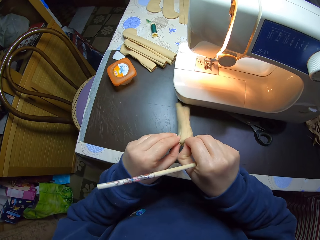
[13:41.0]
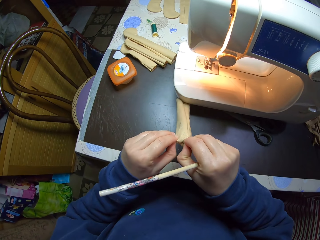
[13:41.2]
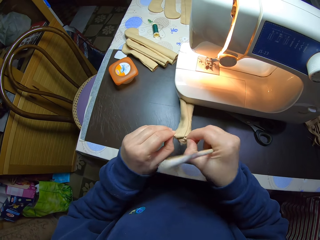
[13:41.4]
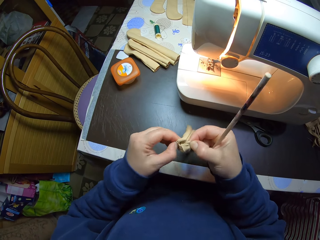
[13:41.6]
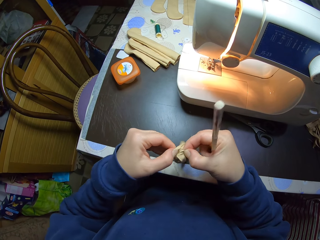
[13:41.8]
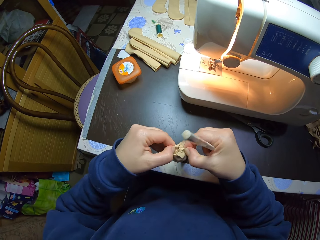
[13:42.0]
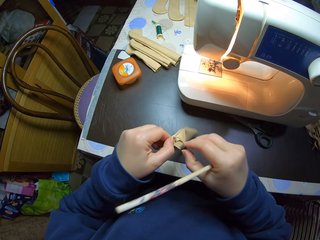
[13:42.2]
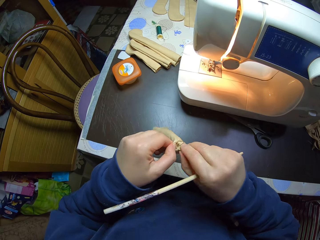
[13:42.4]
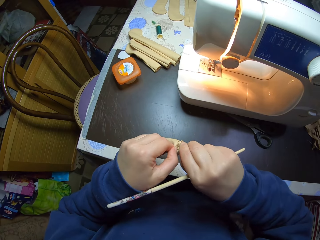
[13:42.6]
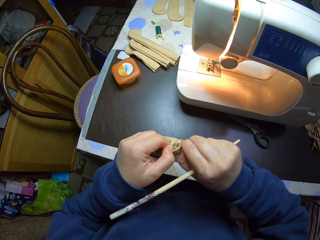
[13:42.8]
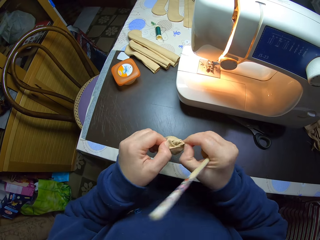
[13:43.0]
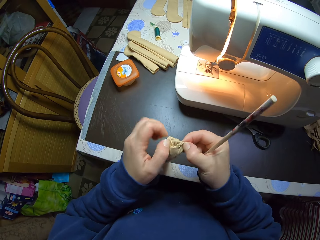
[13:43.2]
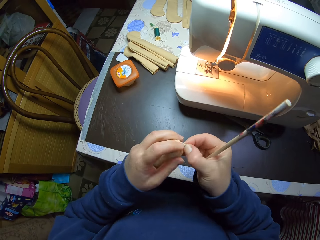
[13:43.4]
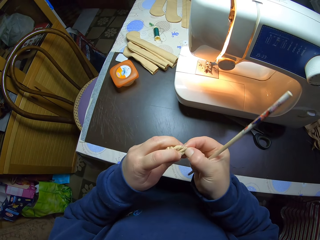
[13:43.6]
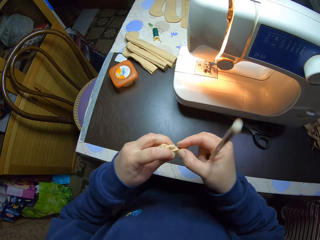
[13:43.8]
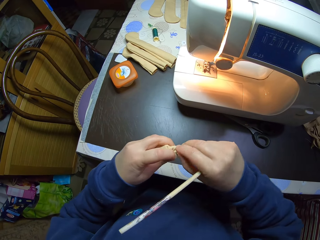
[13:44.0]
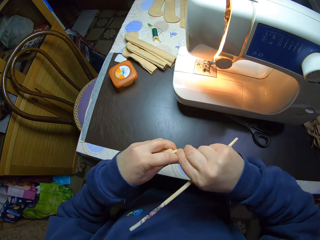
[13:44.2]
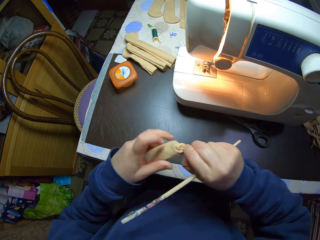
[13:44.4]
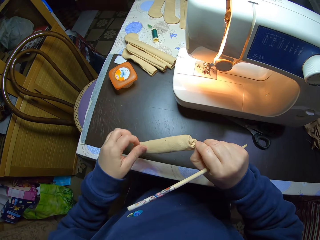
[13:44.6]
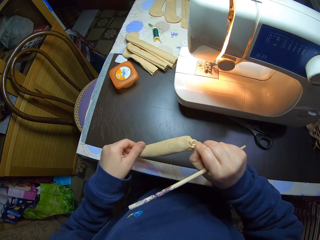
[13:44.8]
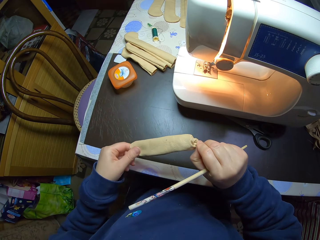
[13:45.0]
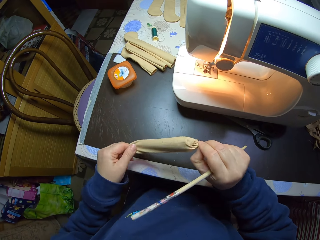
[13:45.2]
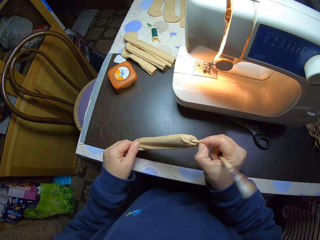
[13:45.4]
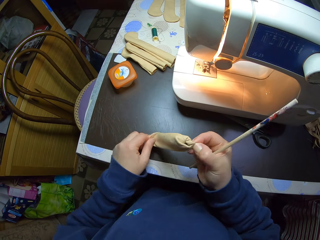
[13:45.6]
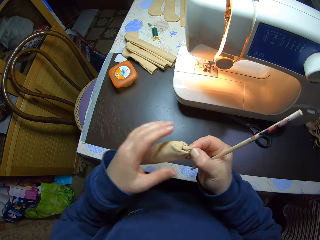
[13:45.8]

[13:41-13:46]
The camera wearer adjusts the material with both hands.

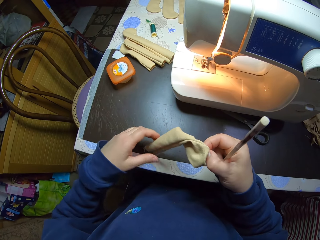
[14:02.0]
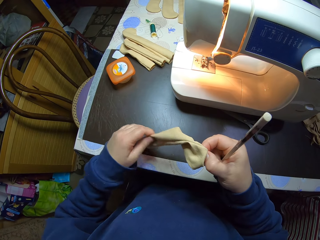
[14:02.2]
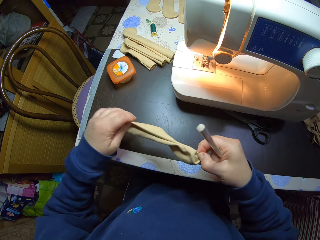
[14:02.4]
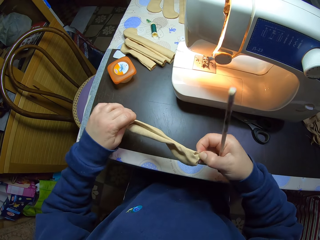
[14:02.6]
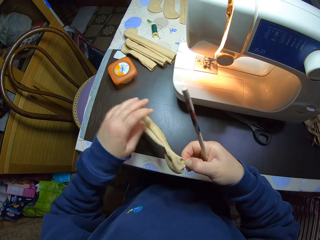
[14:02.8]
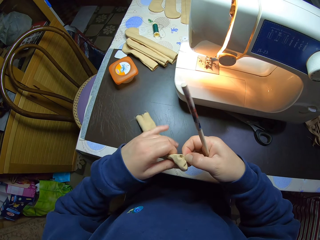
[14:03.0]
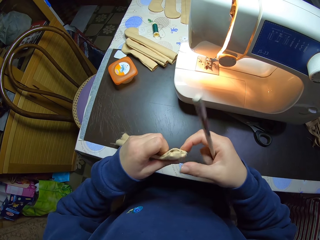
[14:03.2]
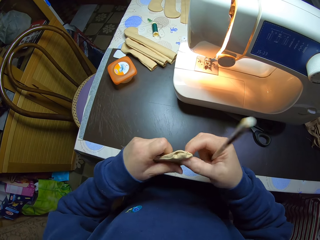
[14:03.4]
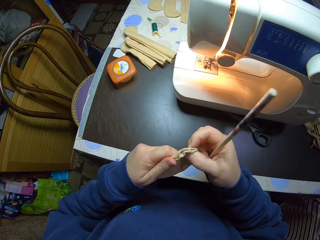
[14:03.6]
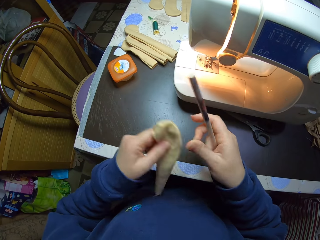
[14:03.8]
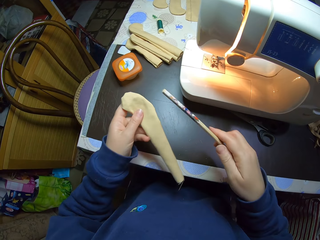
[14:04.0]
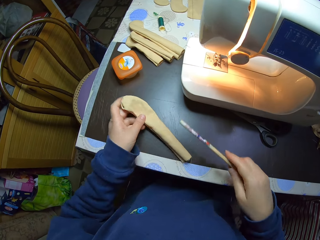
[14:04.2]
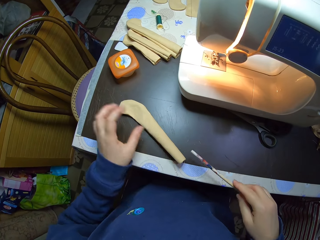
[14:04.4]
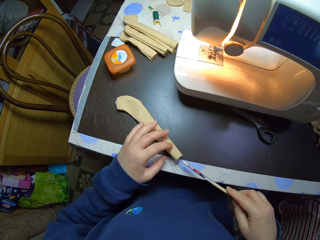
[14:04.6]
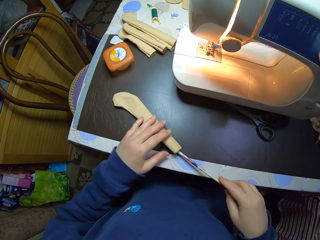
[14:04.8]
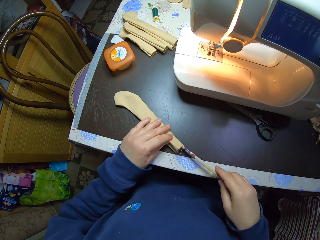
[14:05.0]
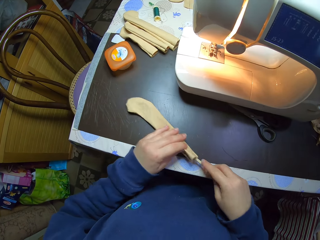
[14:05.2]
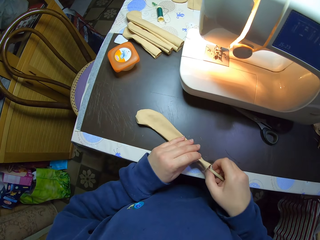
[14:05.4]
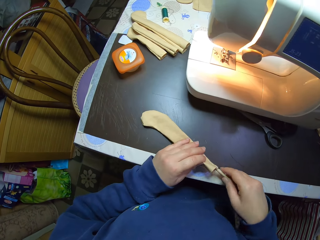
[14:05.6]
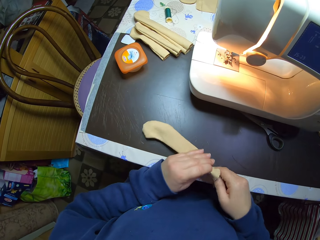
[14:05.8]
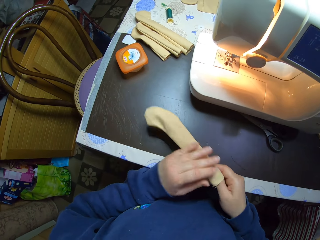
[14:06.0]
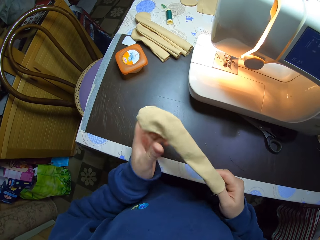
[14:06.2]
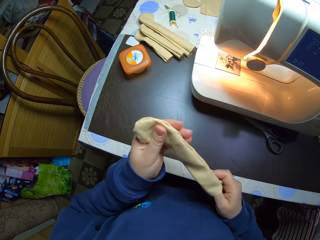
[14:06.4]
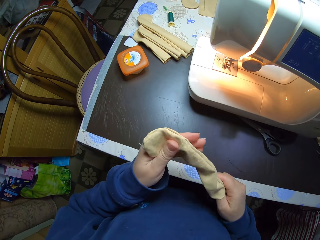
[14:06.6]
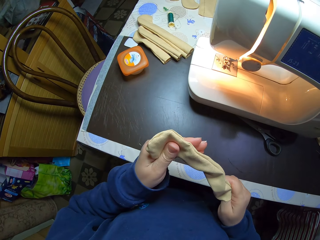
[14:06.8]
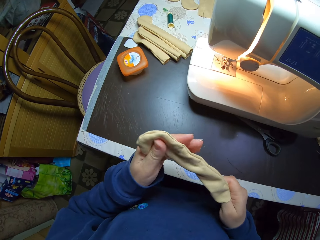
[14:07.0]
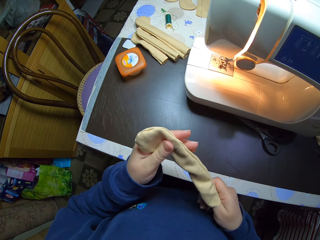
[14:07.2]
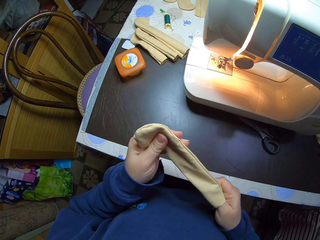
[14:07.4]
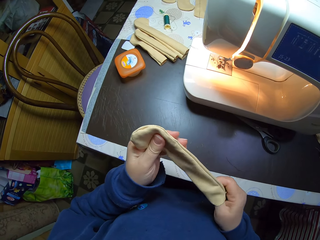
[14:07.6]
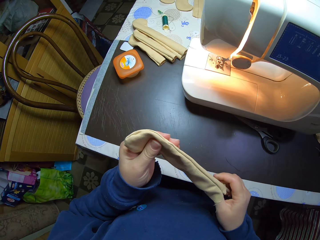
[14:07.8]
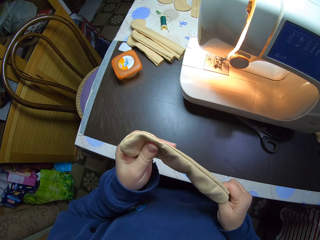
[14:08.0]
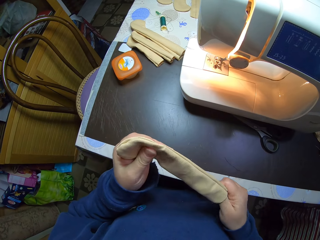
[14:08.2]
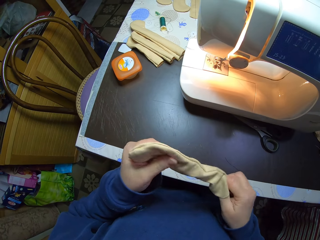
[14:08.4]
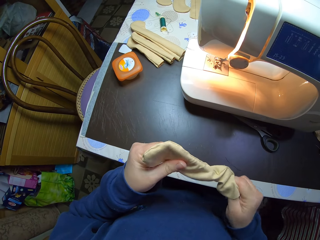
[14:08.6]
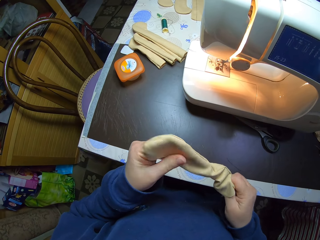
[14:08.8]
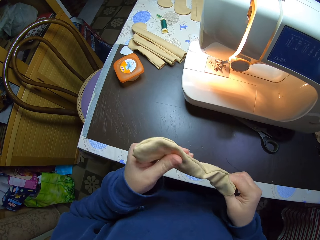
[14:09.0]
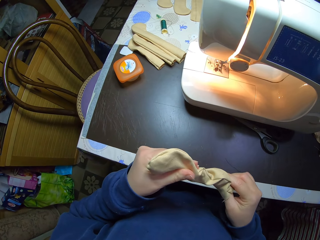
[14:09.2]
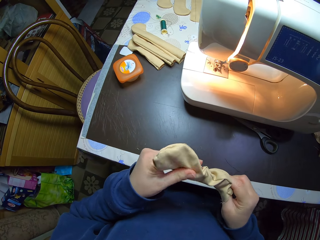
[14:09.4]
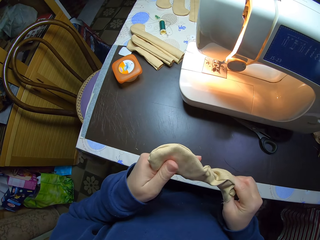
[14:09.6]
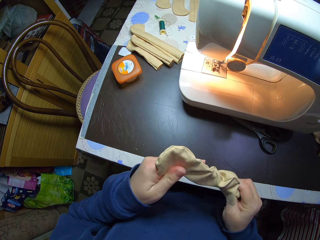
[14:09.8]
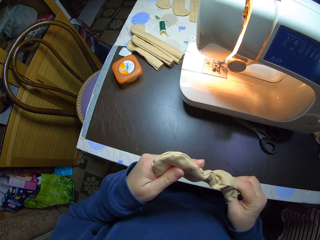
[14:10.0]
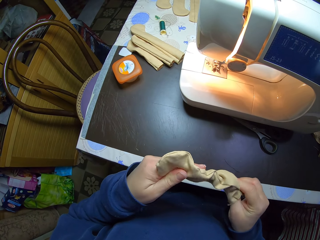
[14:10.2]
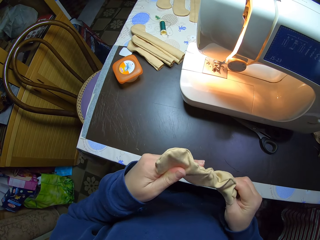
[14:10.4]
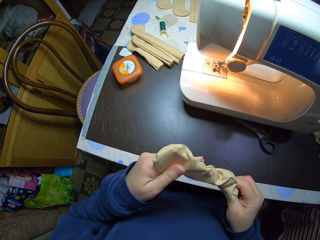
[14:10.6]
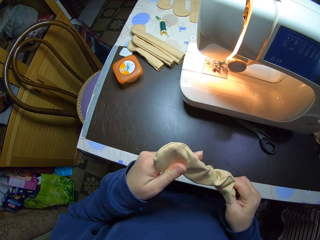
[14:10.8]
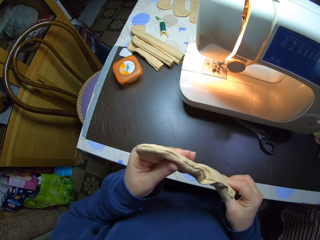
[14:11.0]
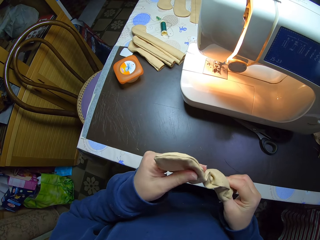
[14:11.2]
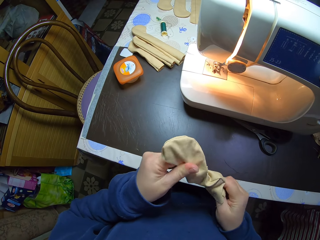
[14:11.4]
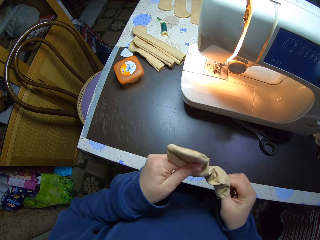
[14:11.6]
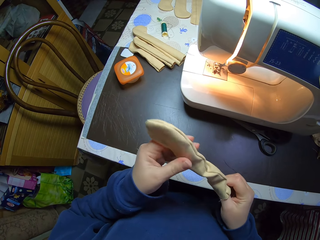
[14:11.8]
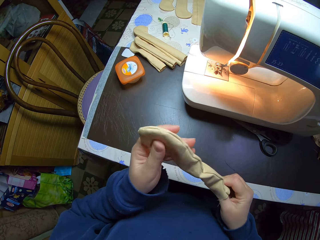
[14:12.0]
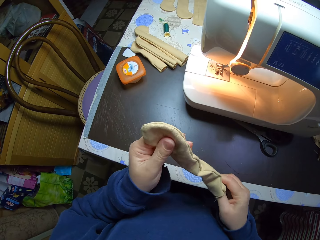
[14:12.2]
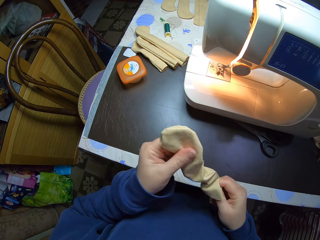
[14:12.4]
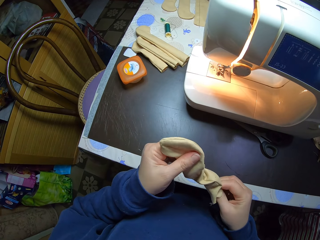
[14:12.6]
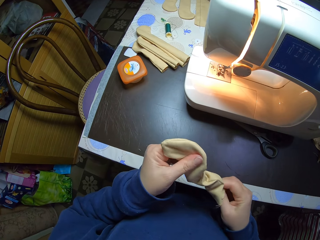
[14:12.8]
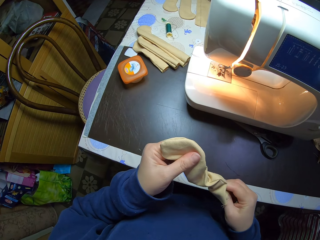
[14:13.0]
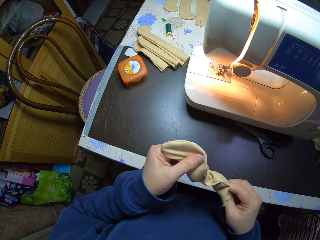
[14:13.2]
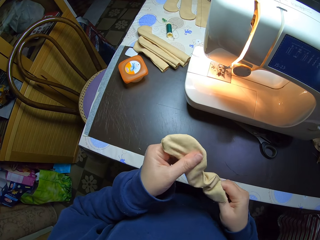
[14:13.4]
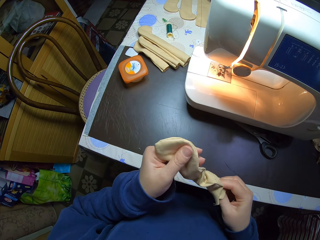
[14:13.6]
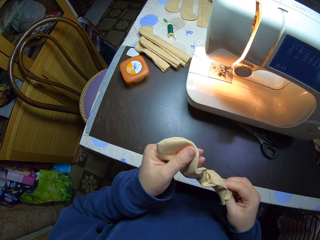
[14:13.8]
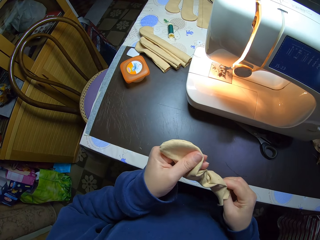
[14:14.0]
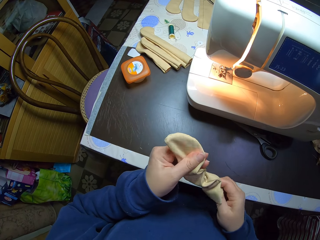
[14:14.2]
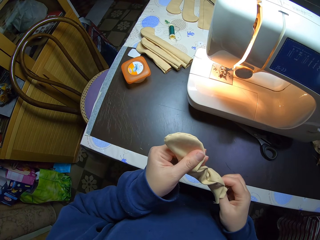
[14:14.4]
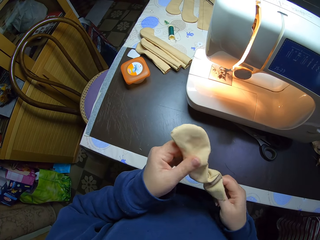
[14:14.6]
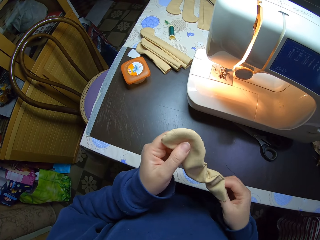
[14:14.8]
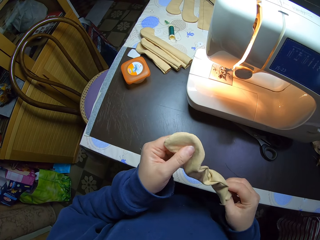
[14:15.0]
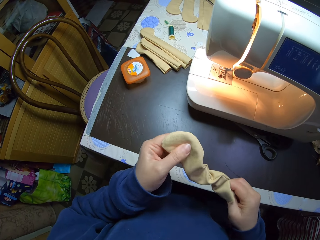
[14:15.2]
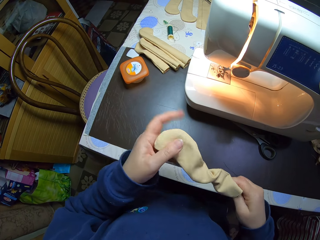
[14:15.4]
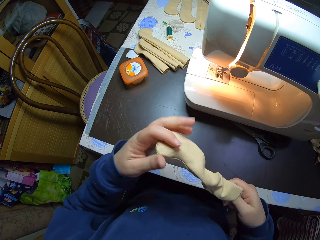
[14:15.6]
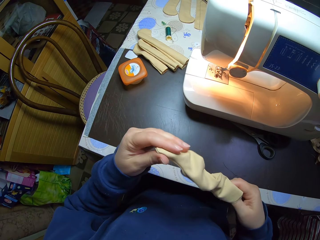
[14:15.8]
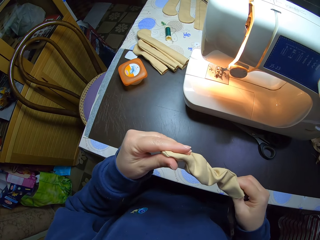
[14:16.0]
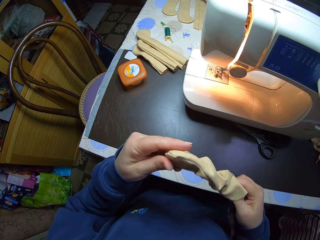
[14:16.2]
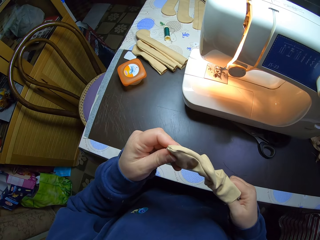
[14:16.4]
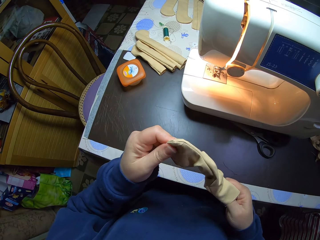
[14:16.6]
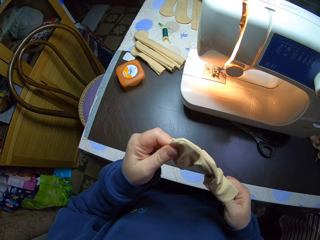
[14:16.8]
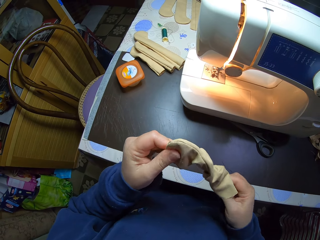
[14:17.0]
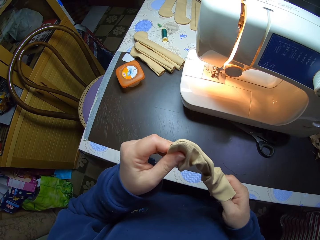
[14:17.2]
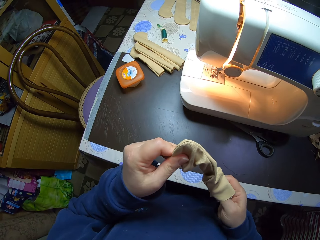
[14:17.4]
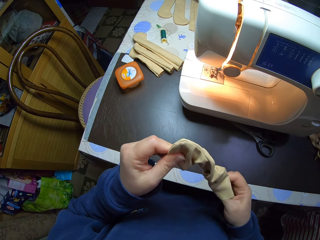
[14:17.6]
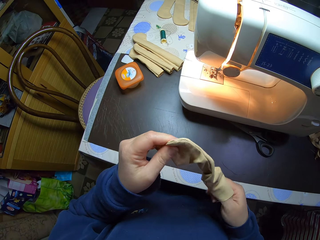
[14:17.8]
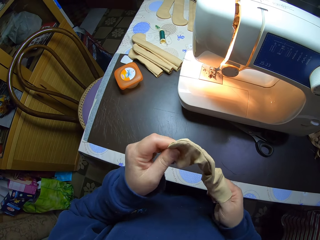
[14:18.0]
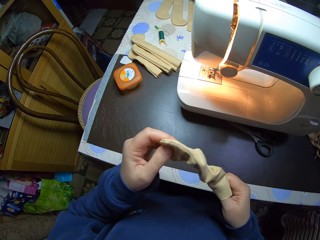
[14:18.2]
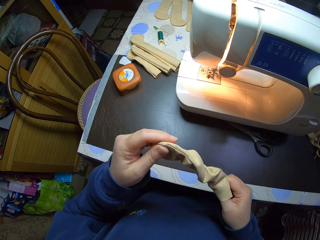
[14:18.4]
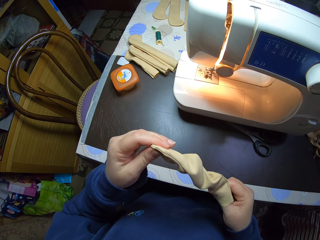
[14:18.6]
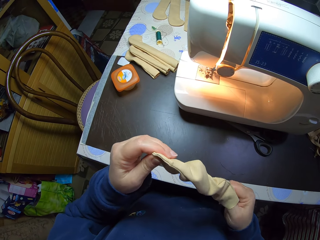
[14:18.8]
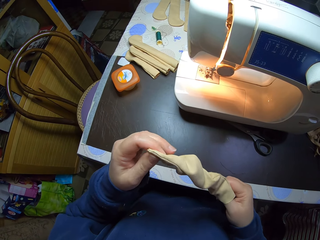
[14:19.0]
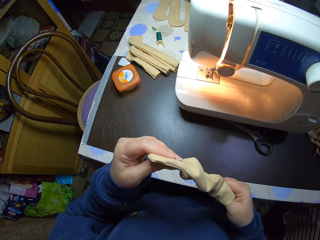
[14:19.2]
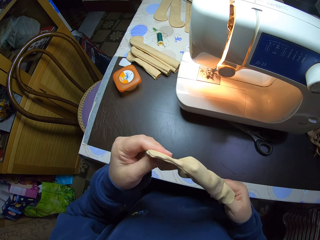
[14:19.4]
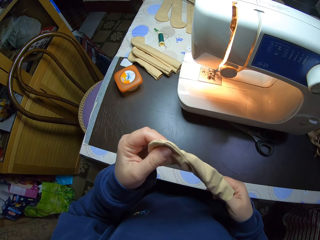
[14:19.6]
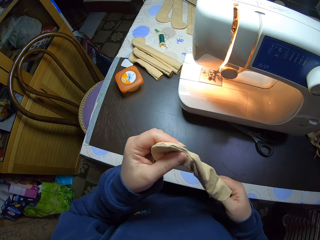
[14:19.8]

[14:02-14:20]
The camera wearer drops the cloth or pencil bag in his left hand on a table. He inserts the pencil or stick in his right hand in the cloth on the table. He holds the cloth in both hands. He straightens the bag with the stick.
